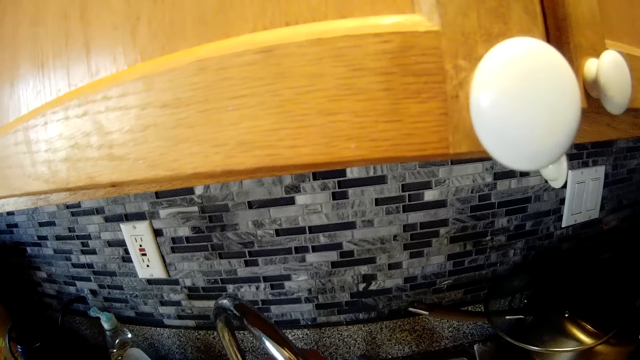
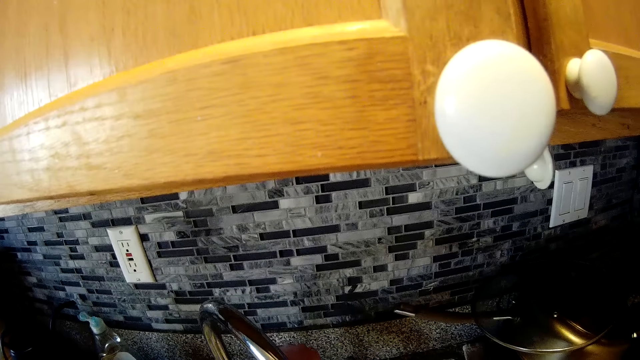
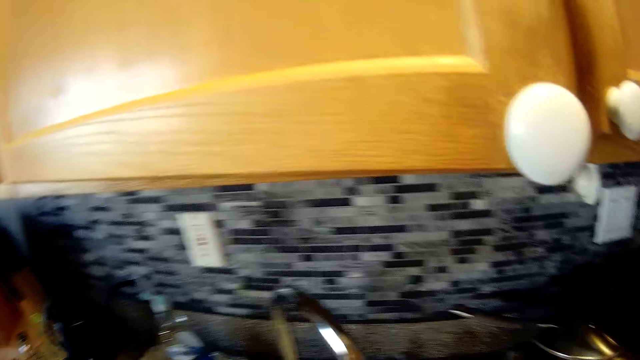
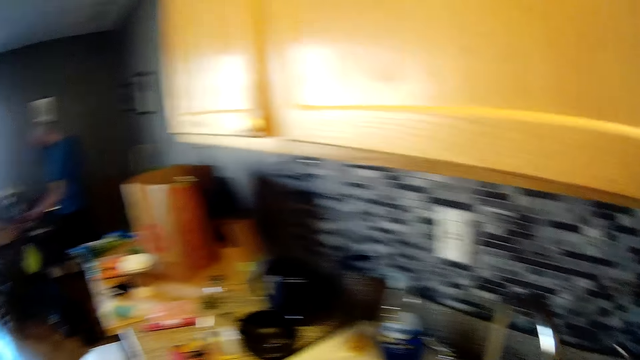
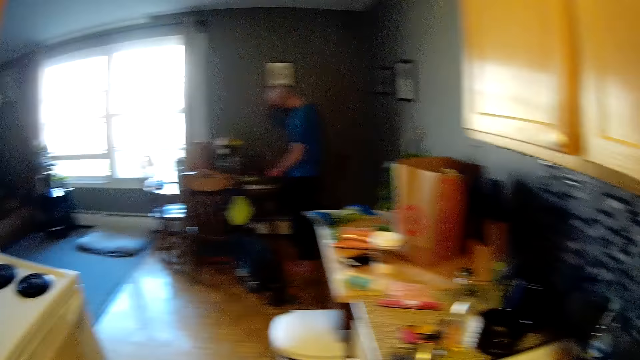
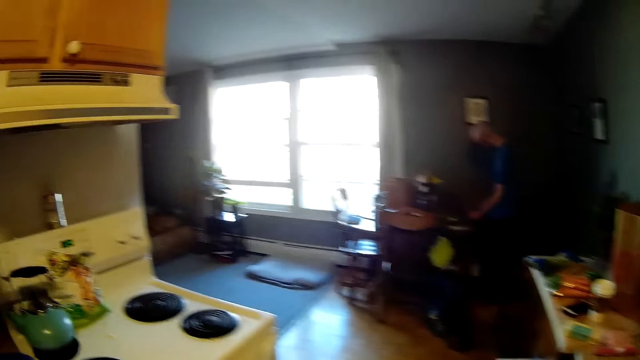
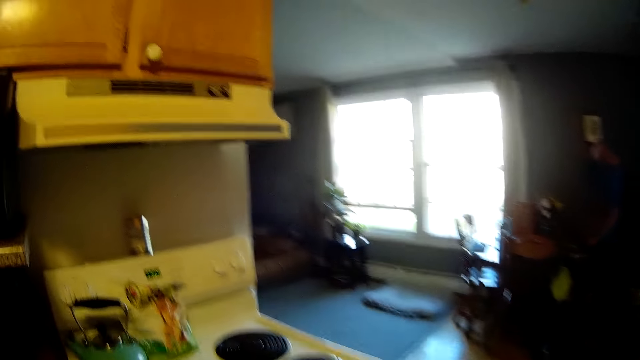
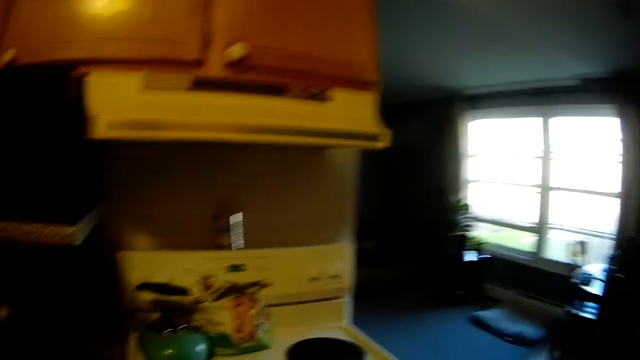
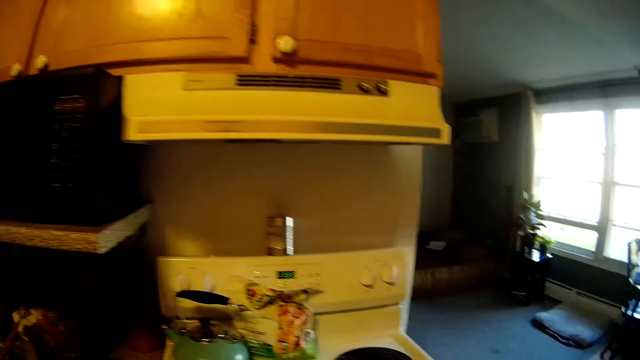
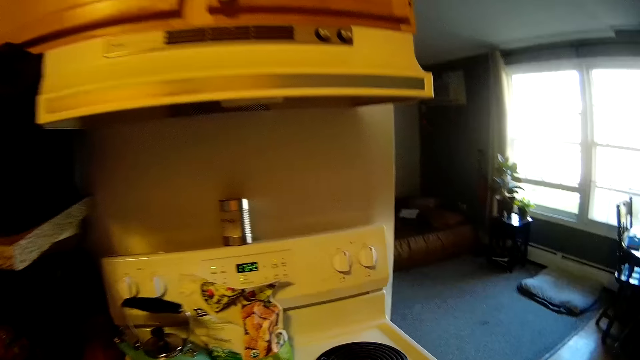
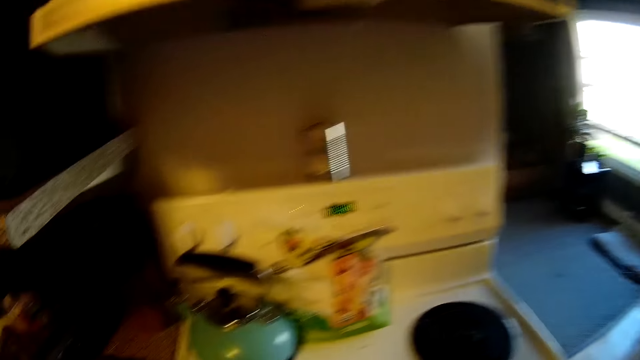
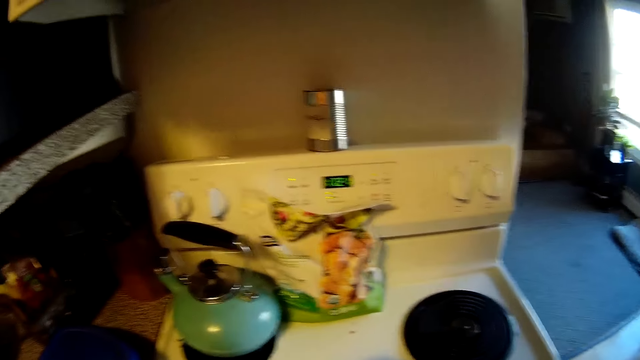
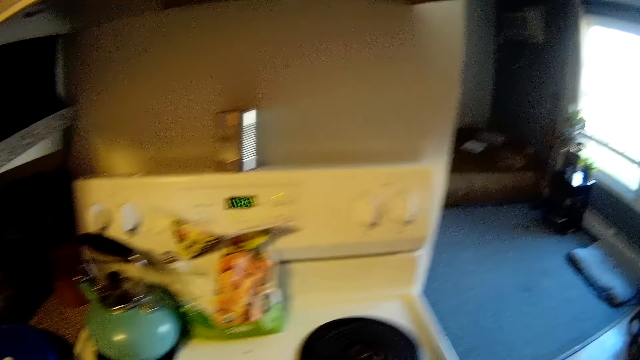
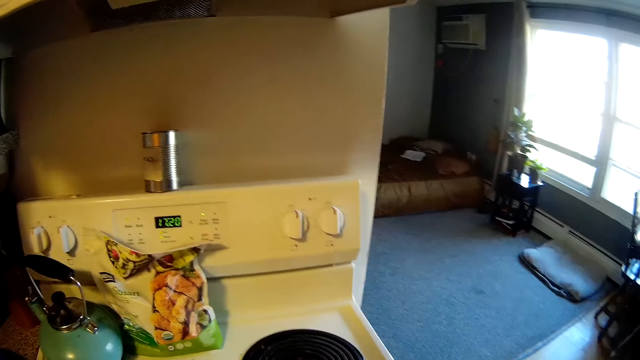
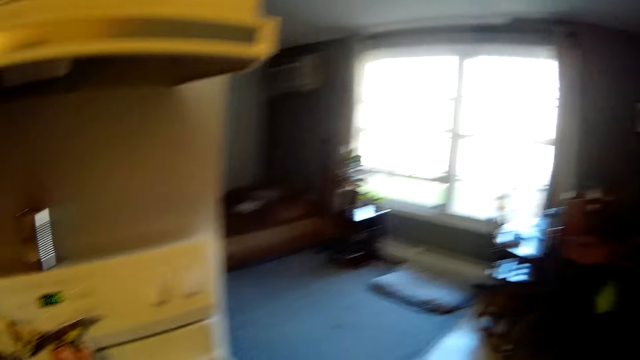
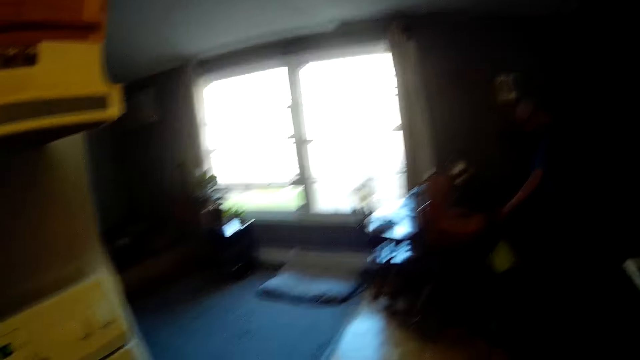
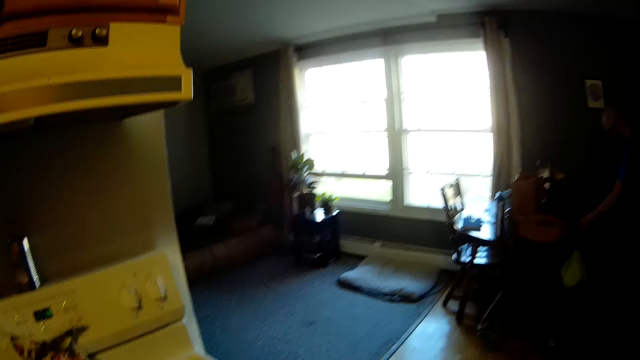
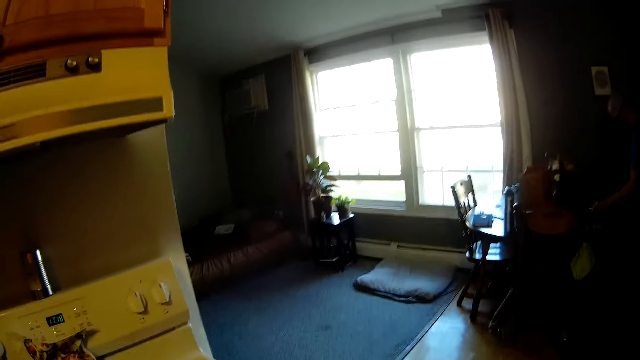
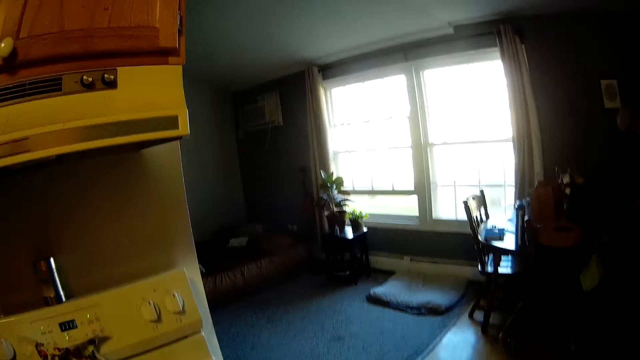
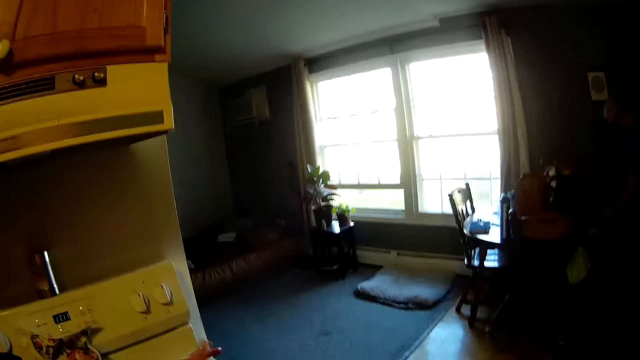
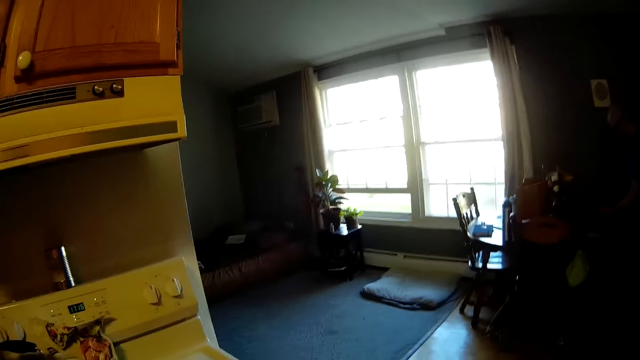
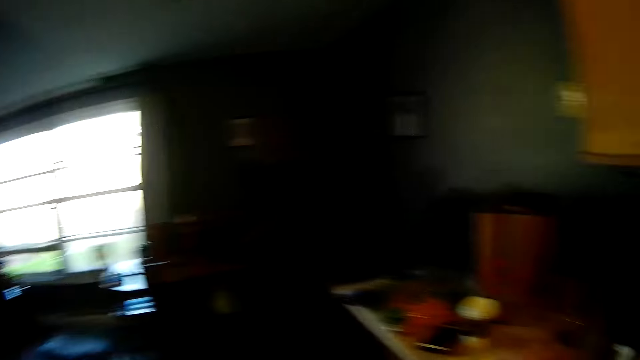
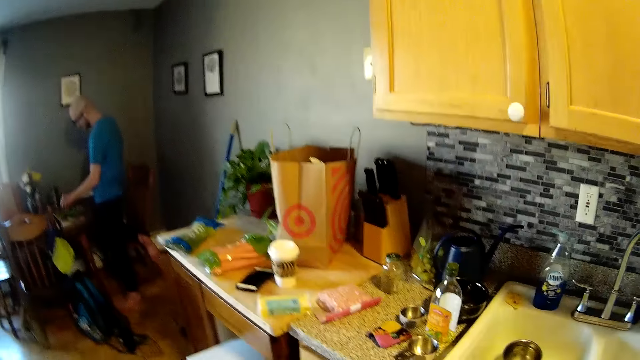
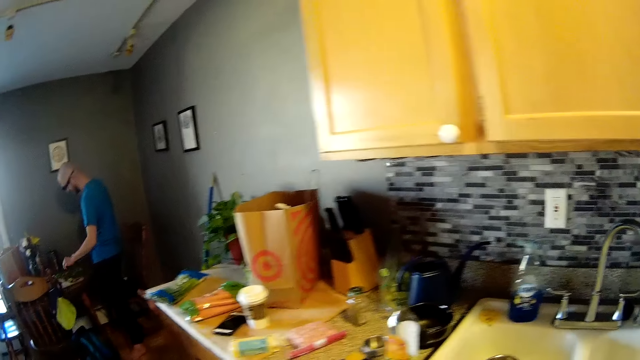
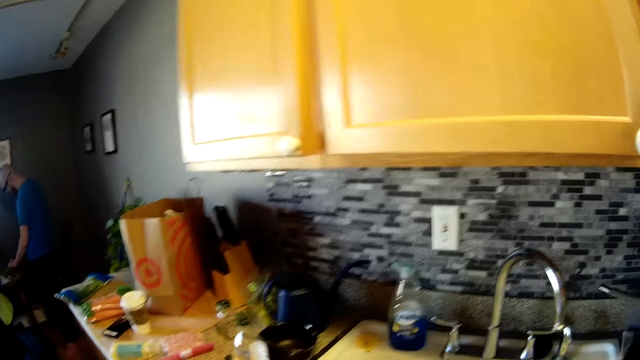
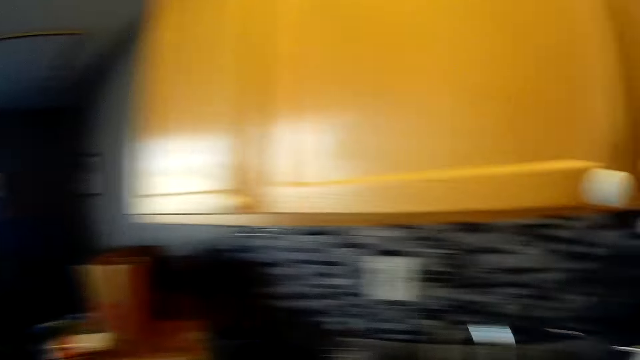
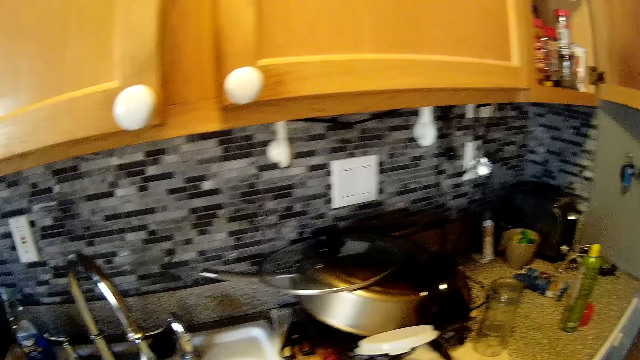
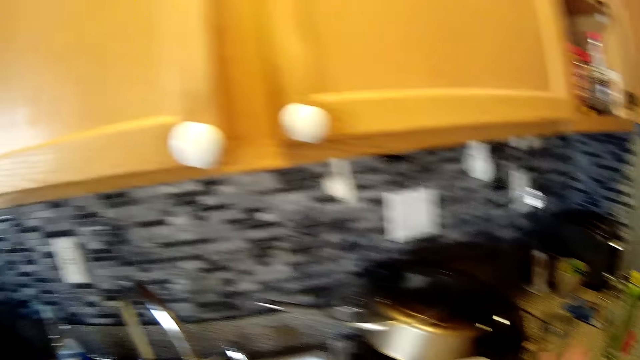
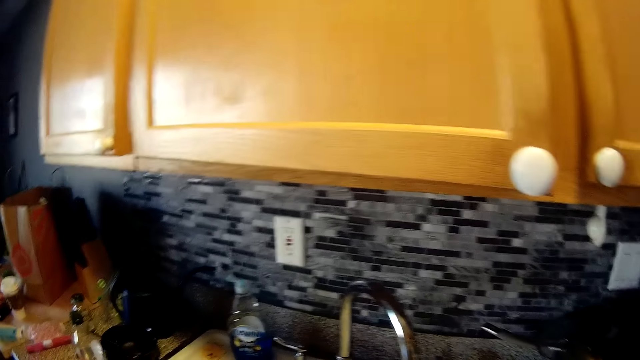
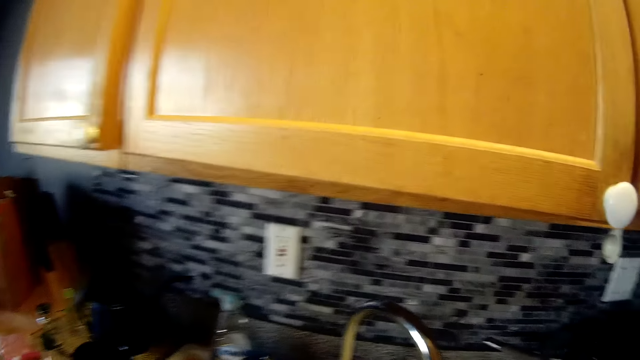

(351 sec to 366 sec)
The camera wearer looks around the house.

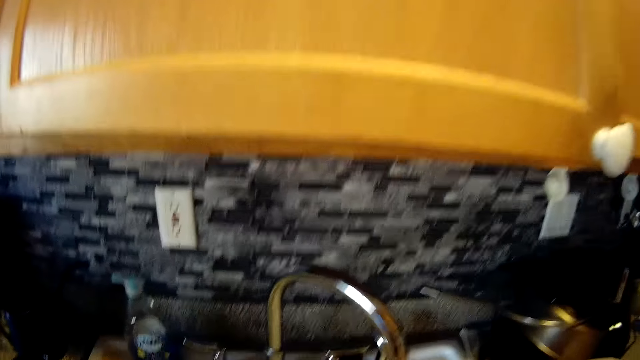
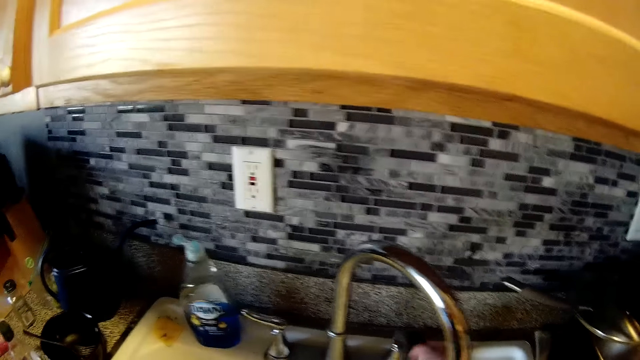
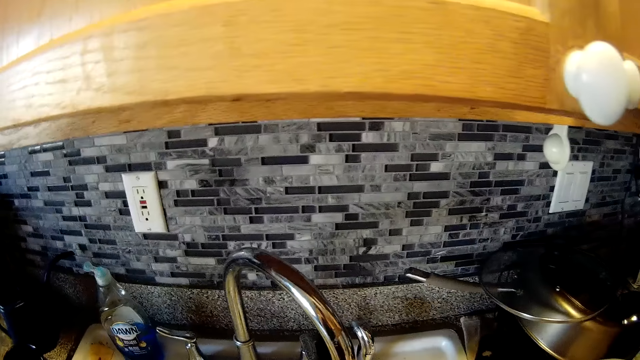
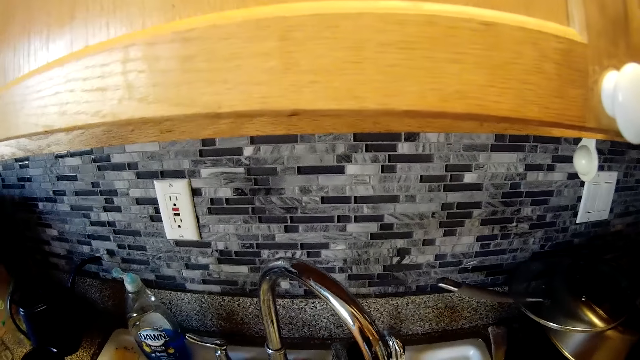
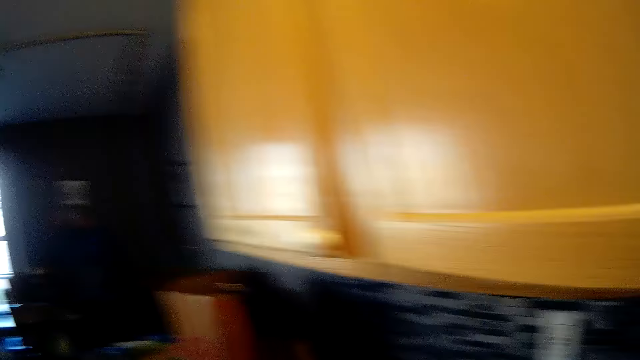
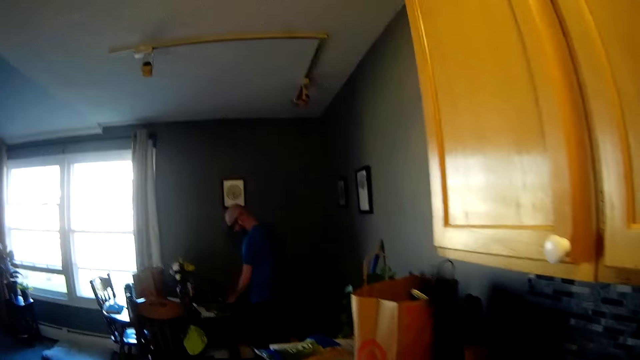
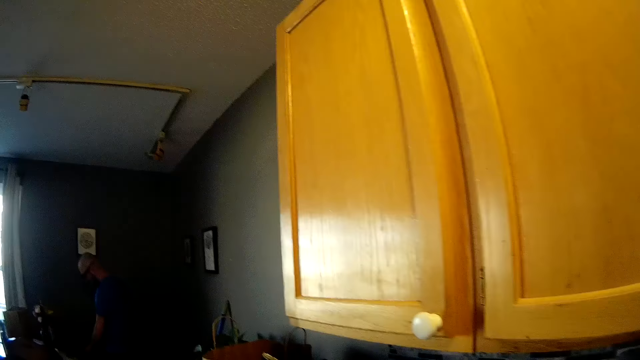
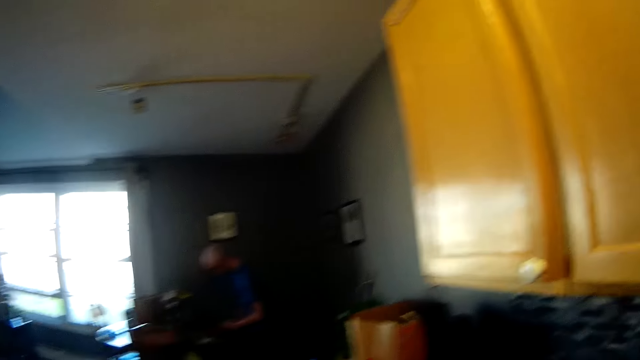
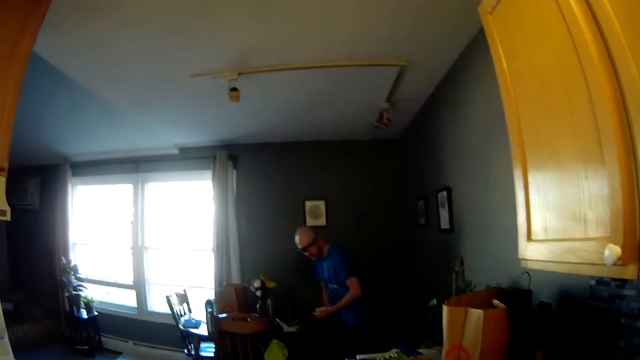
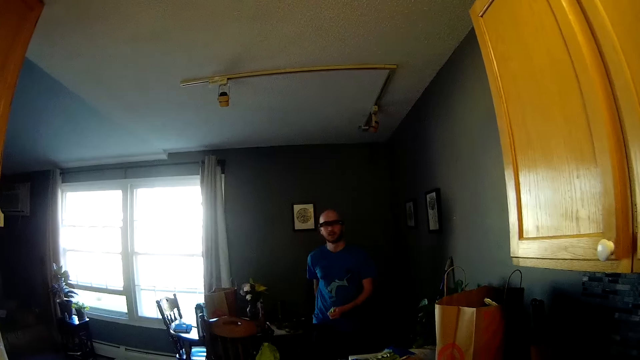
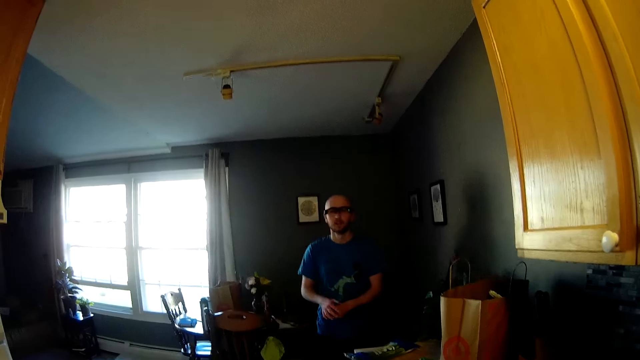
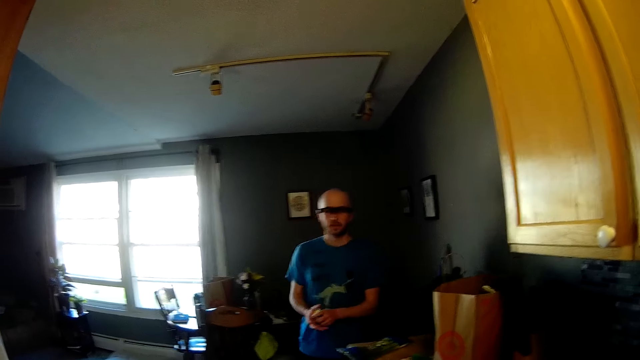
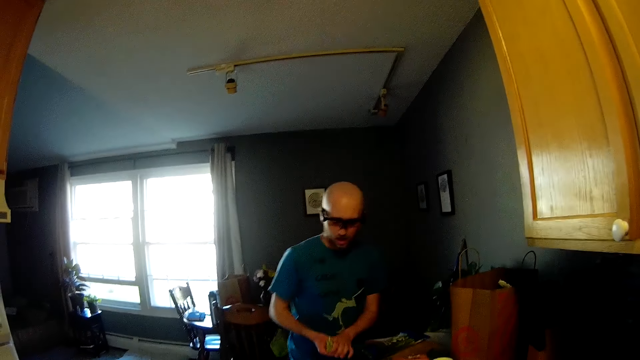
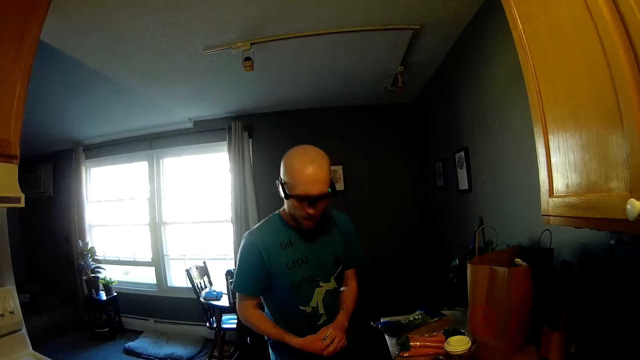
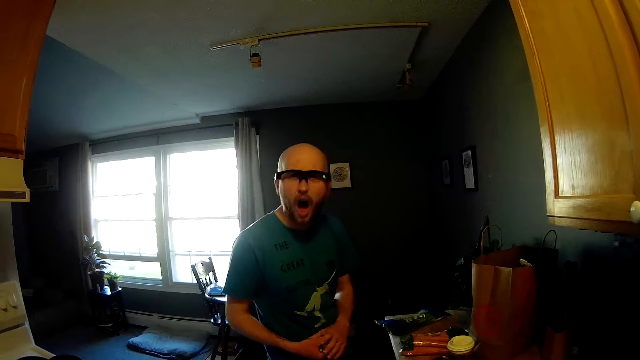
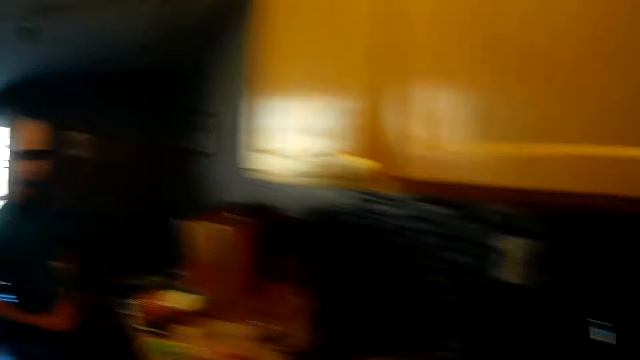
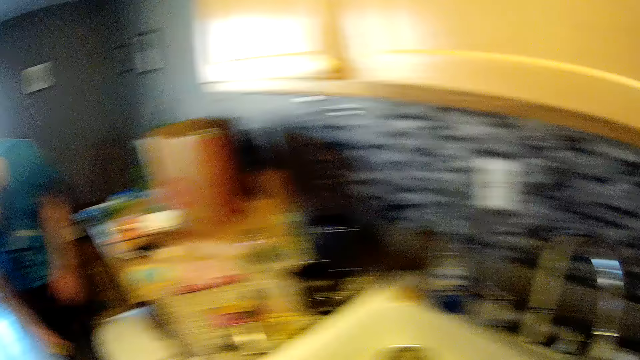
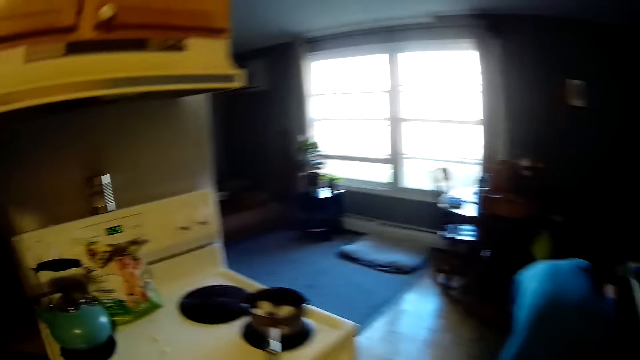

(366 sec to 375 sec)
The man walks towards the sink with some veggie stems in his left hand. The man walks towards the camera wearer. The man passes the veggie stems from his left hand to his right hand.
